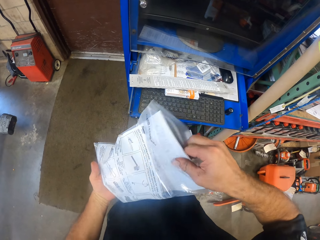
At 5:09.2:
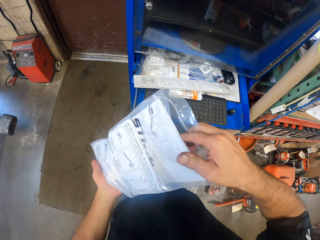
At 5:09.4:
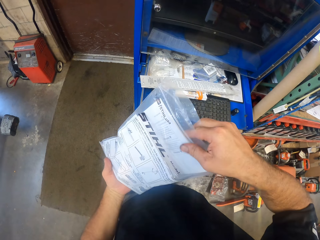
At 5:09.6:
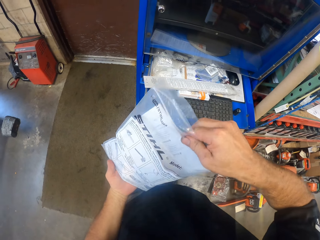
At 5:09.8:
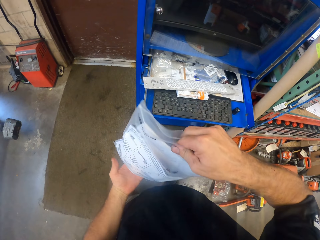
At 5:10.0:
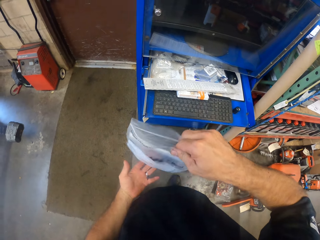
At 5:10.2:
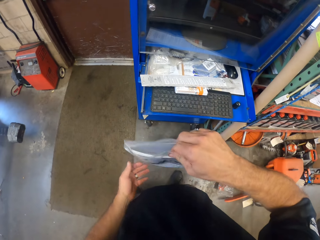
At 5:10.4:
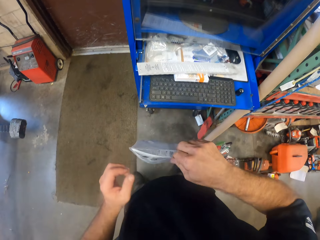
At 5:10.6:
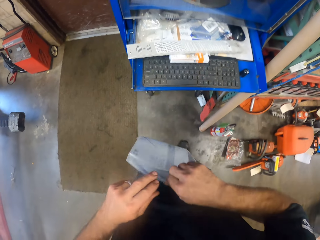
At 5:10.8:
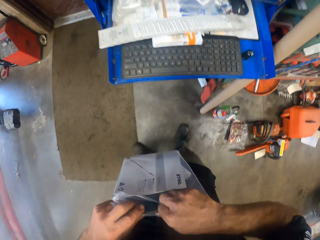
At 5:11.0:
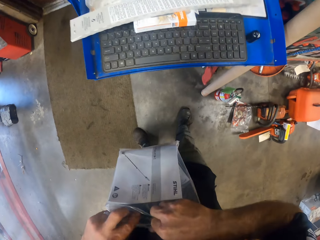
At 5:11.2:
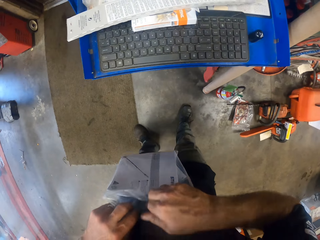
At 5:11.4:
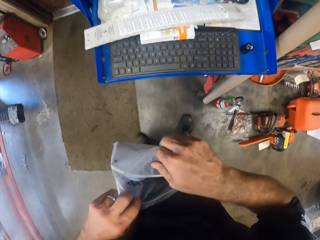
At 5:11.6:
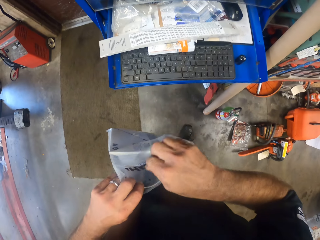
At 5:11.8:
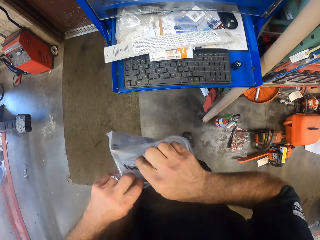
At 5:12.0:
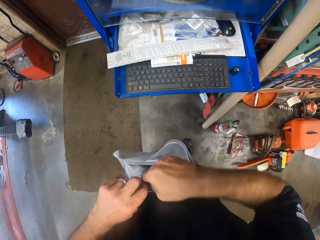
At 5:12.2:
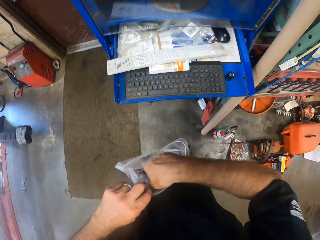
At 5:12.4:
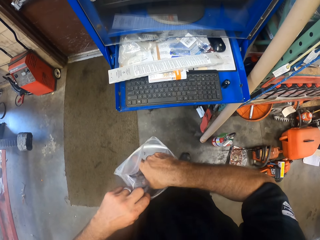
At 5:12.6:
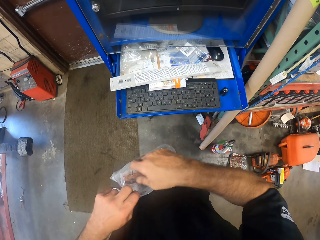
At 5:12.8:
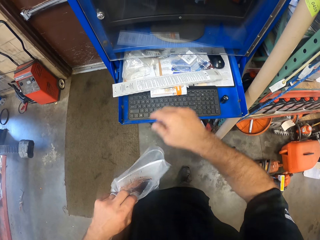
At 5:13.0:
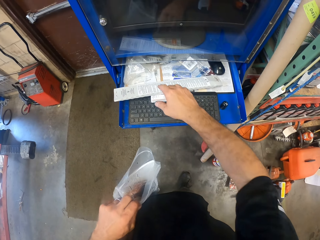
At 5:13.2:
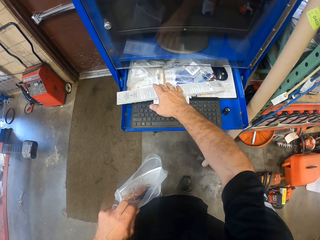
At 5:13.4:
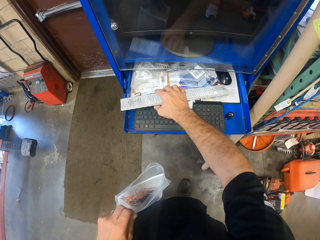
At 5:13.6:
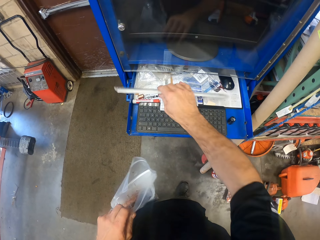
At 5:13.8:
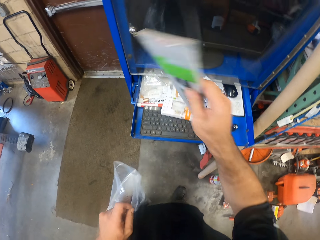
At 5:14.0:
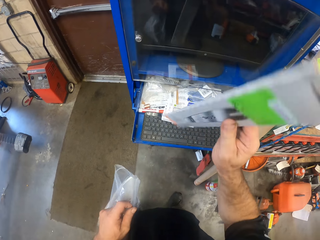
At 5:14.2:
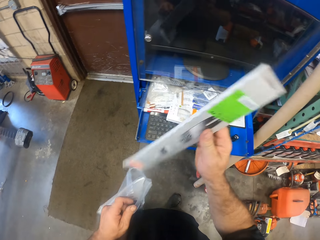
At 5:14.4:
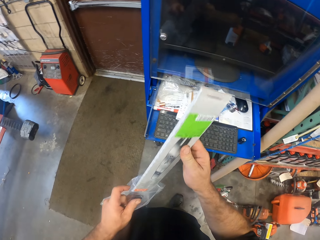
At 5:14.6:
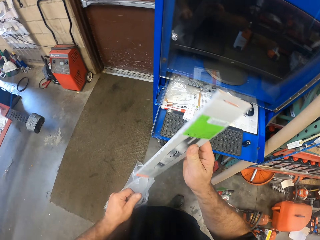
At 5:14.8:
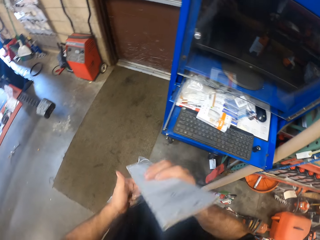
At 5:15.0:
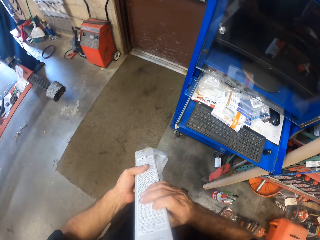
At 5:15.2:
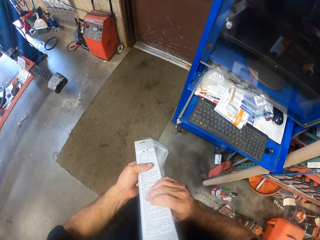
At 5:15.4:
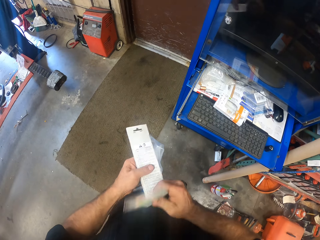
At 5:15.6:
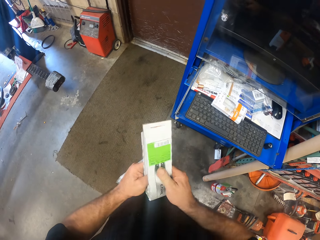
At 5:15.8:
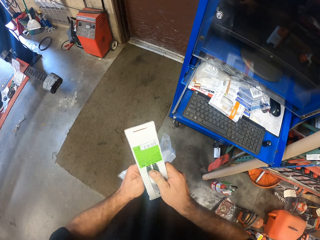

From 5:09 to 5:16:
The camera wearer picks up a packet from the shelf with his right hand. He picks up the instruction manual. He puts the instruction manual in the packaging bag. He folds the packet with his hands.

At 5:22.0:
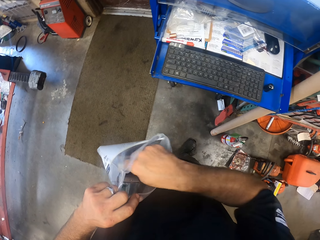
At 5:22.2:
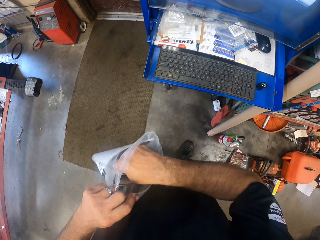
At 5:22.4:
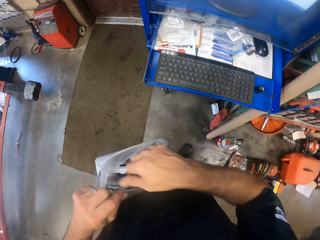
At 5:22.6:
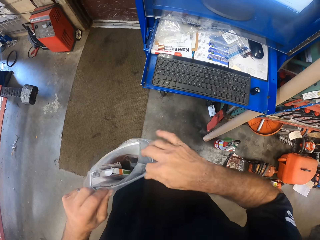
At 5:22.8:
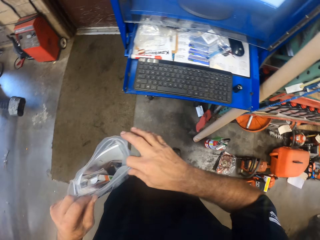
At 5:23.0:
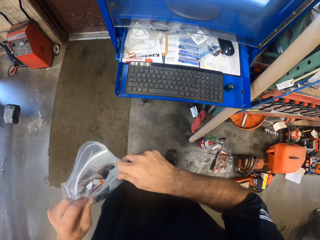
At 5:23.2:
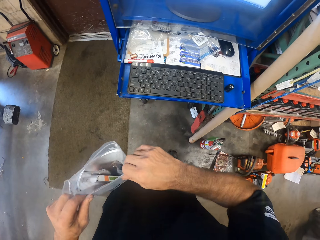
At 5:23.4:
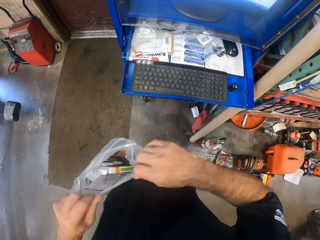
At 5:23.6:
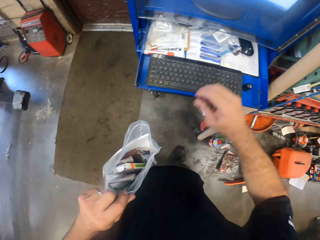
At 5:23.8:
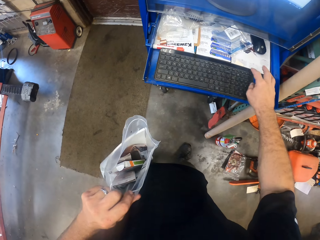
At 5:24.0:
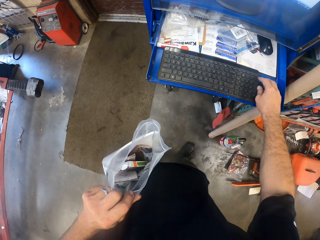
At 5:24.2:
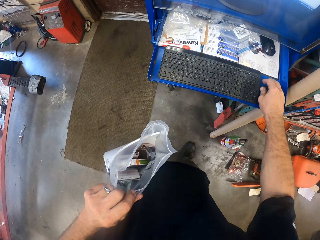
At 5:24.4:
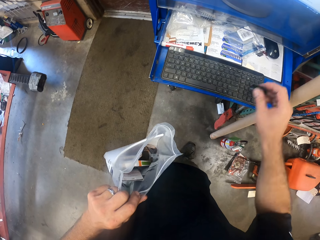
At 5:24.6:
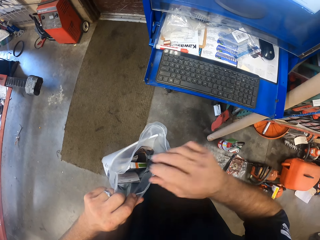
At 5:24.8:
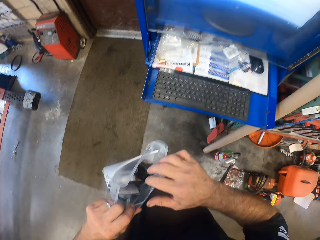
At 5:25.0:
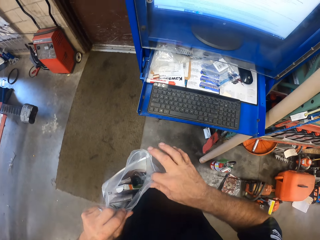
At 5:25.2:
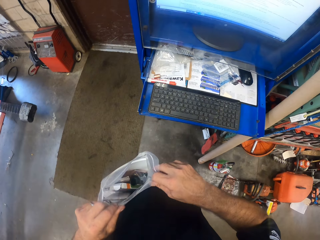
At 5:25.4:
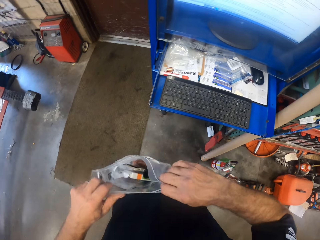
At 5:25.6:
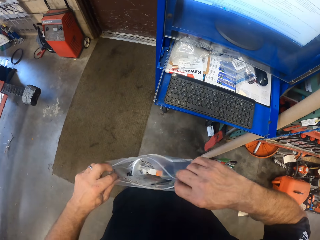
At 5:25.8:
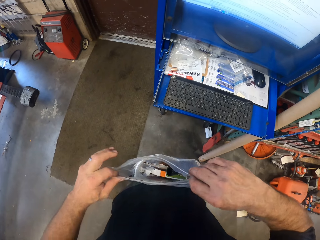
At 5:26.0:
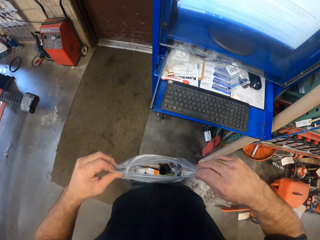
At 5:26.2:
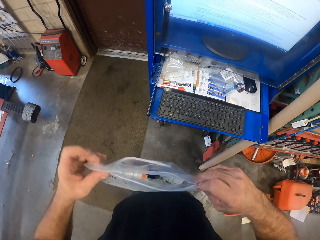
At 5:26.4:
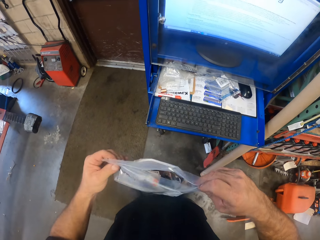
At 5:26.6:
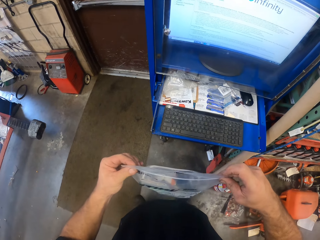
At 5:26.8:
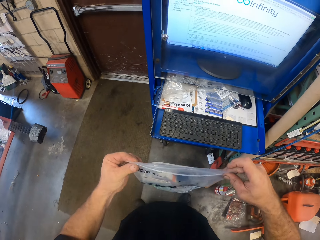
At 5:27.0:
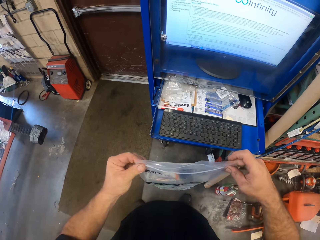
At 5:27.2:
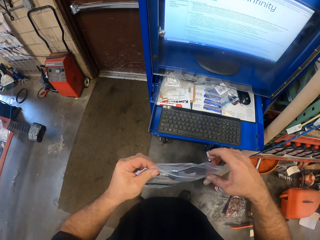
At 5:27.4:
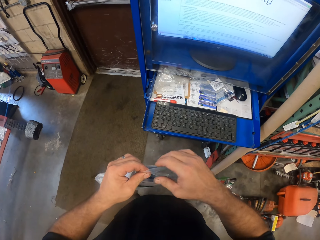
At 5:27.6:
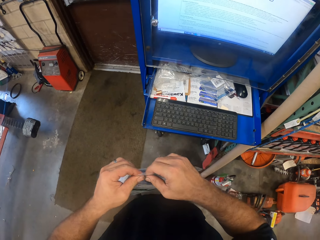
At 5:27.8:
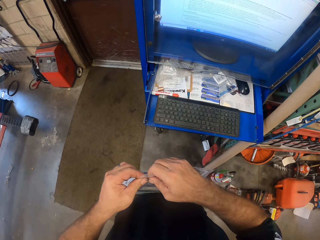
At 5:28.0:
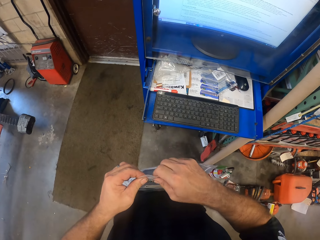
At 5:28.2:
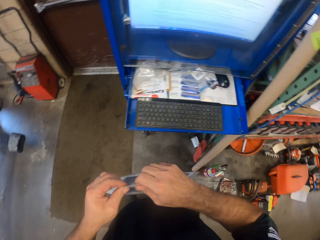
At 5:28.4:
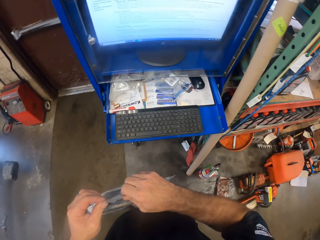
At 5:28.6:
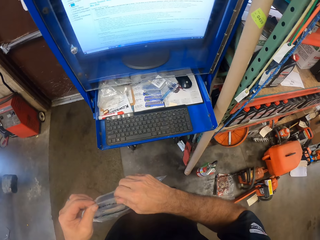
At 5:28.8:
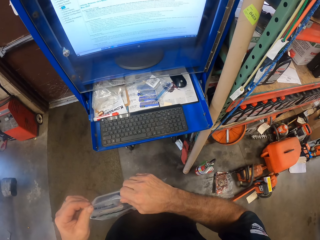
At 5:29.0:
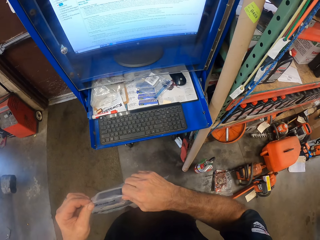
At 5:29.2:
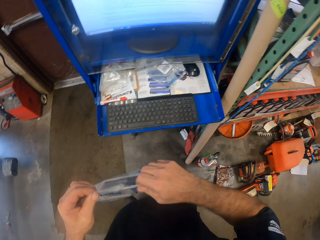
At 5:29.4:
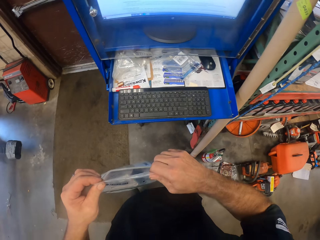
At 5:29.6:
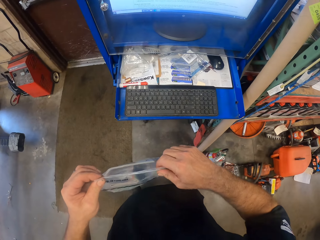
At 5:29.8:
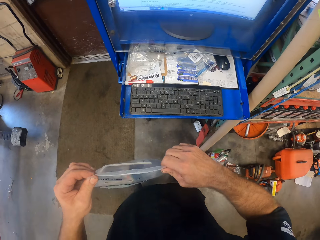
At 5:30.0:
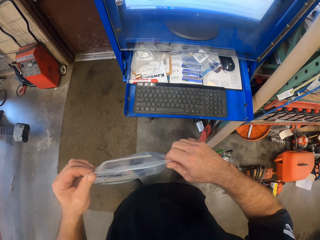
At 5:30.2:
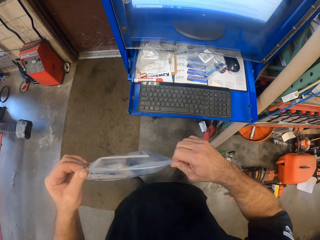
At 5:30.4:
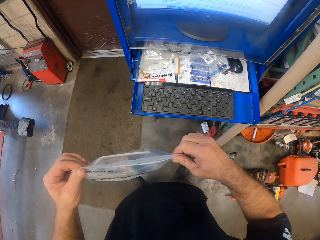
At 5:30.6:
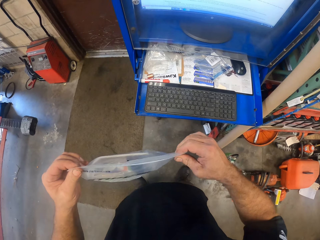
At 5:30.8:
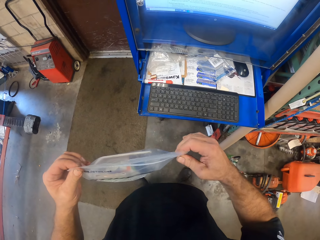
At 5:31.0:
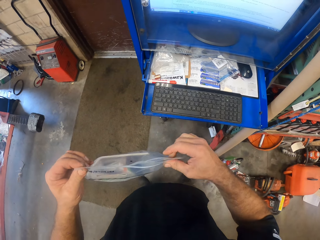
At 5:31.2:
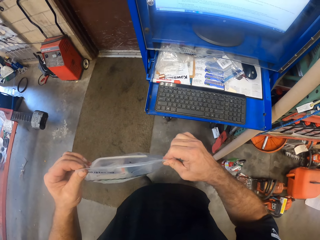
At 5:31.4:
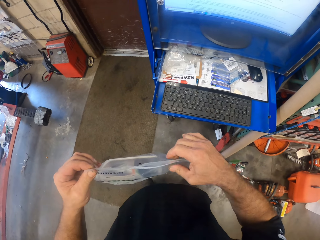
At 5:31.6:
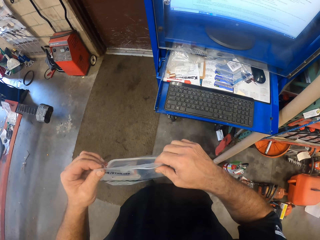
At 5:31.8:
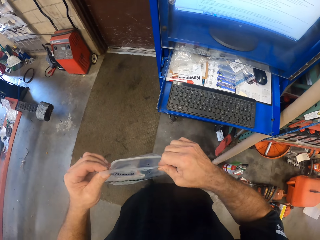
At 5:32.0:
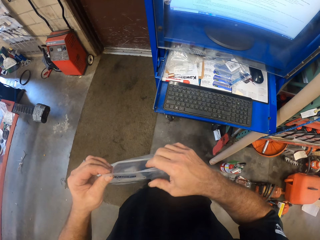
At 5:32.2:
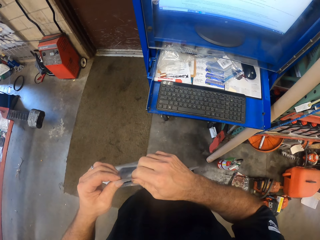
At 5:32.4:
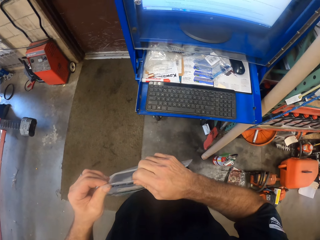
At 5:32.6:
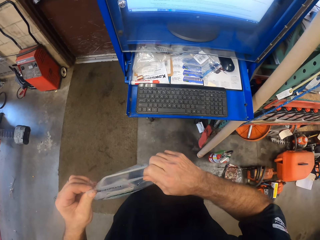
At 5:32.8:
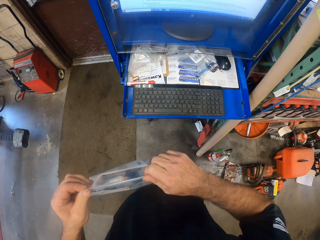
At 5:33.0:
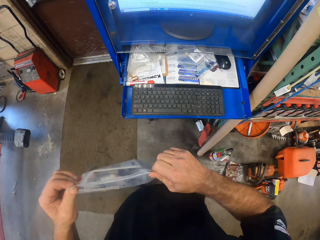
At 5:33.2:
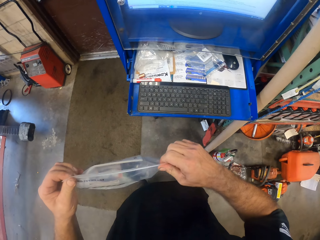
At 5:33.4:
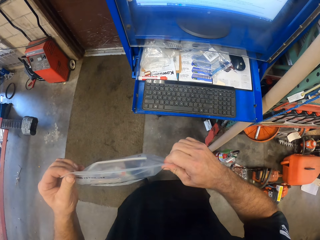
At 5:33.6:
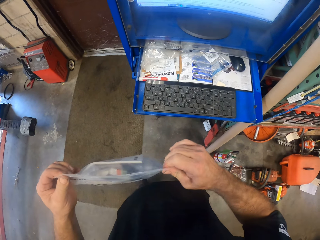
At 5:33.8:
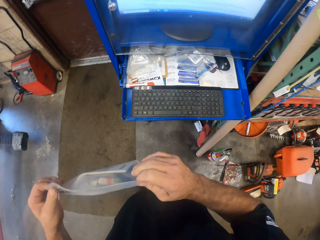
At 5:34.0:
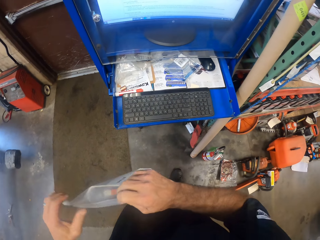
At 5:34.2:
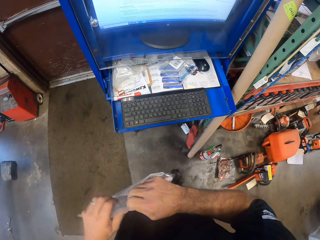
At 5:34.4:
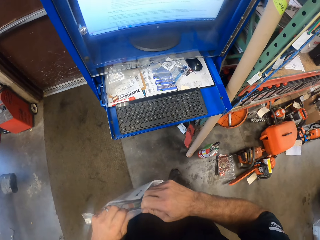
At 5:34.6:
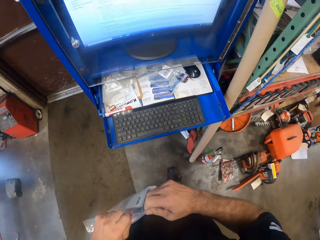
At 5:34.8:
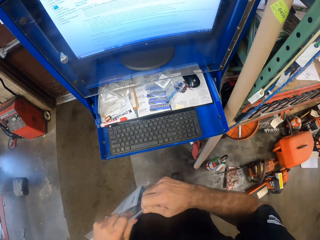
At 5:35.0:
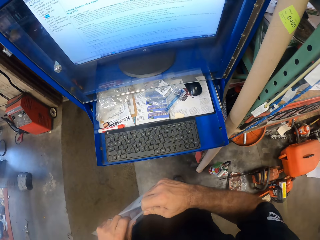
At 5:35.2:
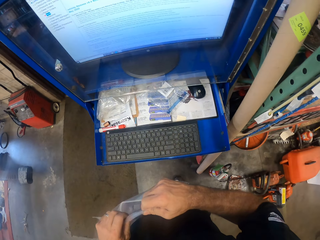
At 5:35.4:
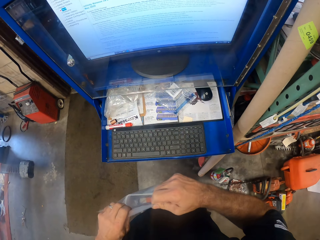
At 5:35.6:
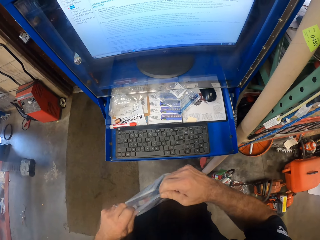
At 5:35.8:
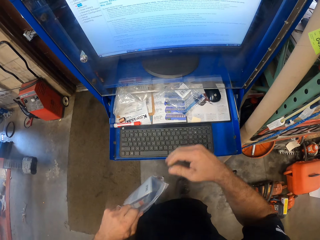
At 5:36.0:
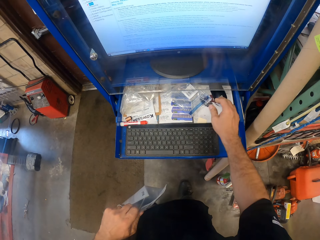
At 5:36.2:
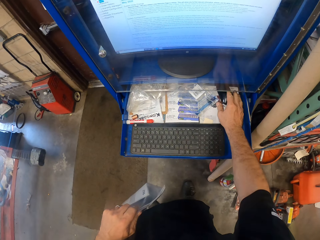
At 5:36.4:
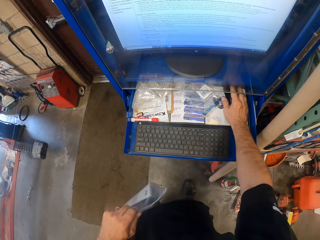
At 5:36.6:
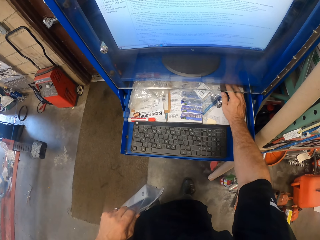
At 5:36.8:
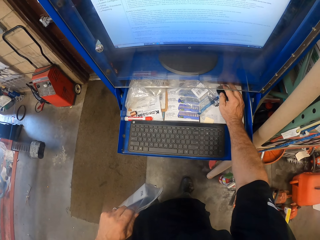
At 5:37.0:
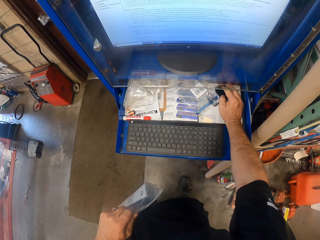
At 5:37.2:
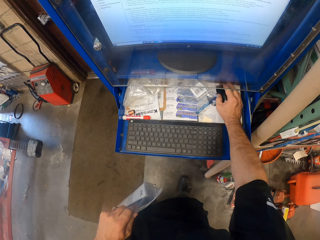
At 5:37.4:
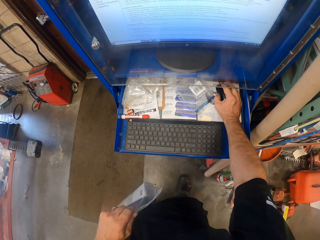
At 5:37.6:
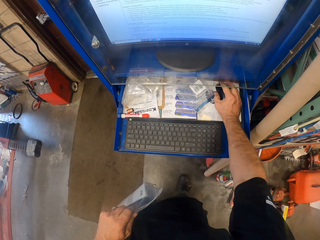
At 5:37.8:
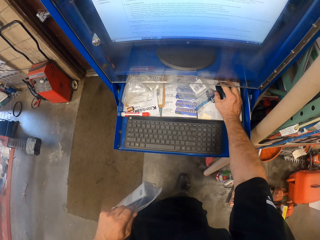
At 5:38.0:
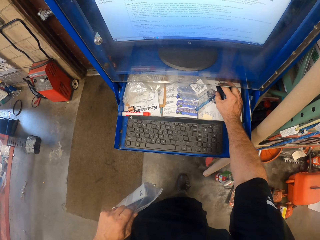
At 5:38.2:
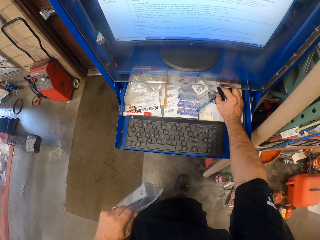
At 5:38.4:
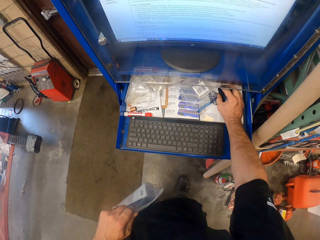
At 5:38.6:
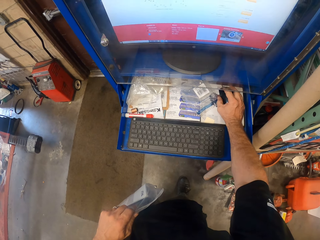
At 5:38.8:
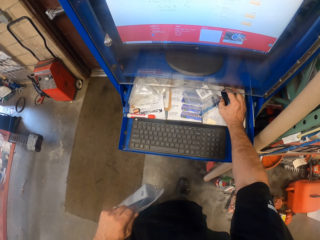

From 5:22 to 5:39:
The camera wearer puts the packaging box on the packaging bag. He adjusts the sealed sachet with his right hand. He picks up the black lid from the shelf with his right hand. He drops the black lid into the sealed sachet with his right hand. He closes the sealed sachet with his hands. He operates a computer with a mouse in his right hand. He holds the mouse.
